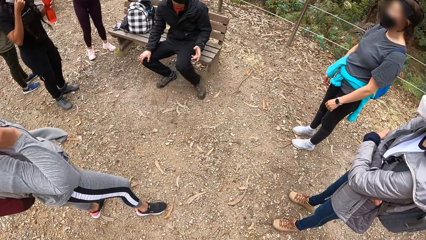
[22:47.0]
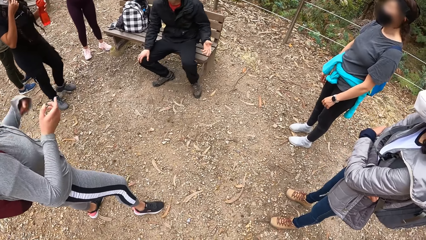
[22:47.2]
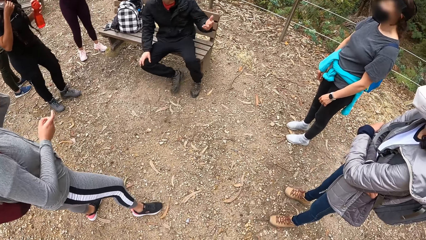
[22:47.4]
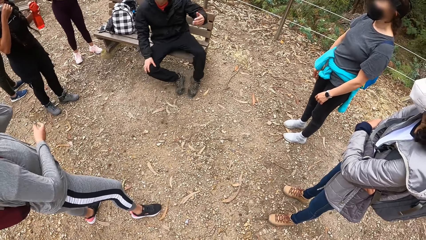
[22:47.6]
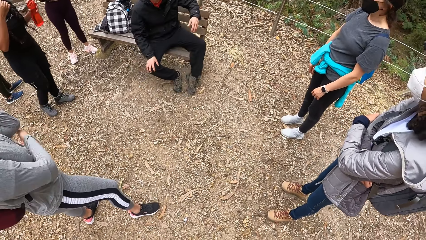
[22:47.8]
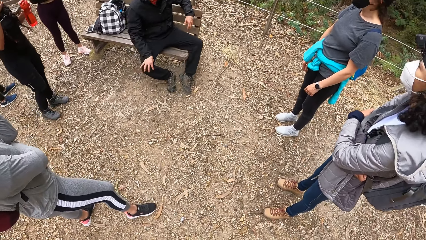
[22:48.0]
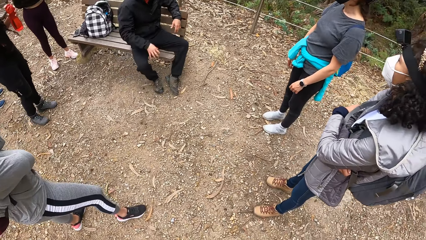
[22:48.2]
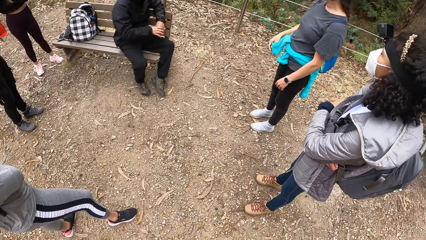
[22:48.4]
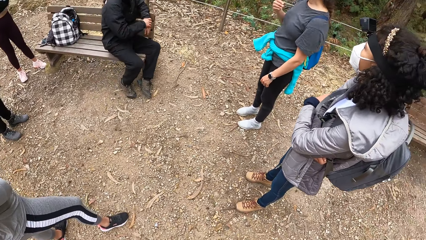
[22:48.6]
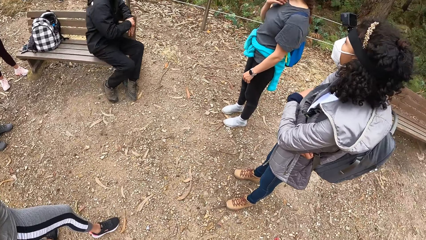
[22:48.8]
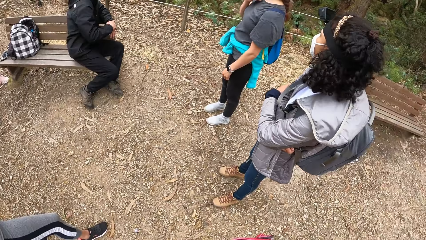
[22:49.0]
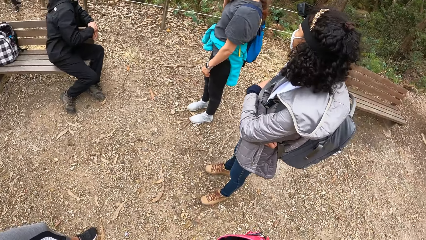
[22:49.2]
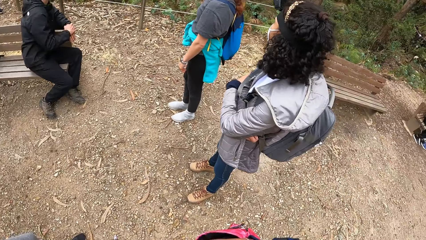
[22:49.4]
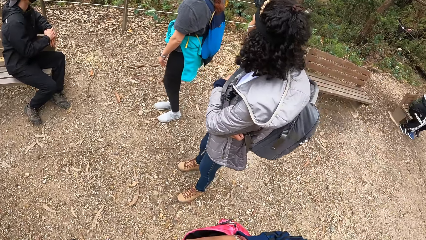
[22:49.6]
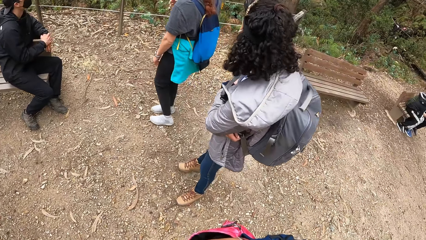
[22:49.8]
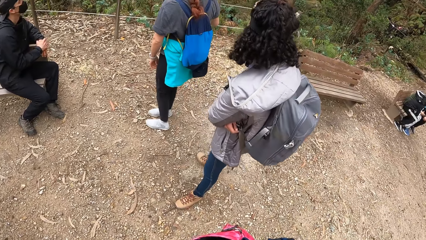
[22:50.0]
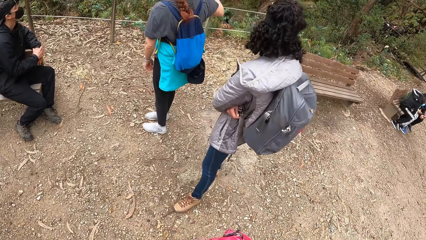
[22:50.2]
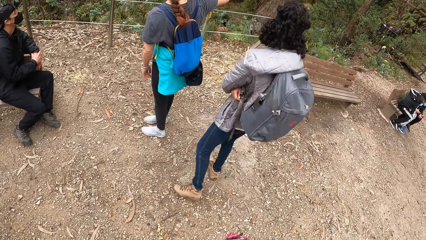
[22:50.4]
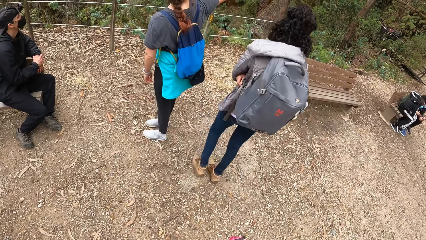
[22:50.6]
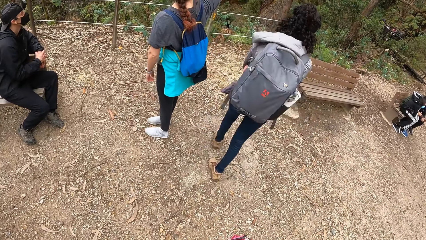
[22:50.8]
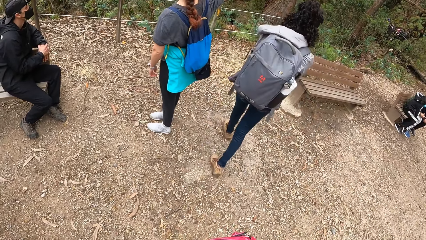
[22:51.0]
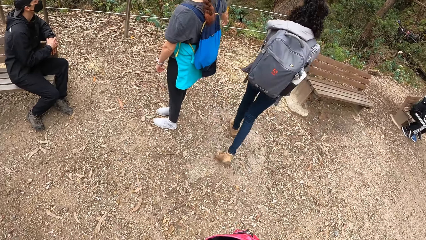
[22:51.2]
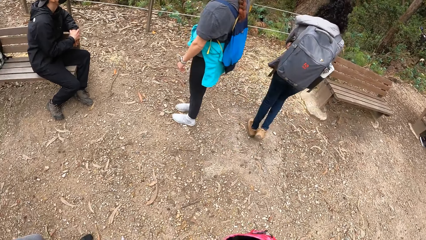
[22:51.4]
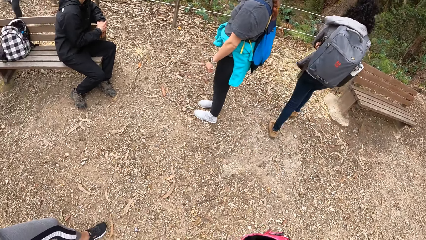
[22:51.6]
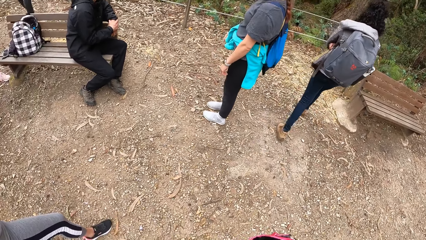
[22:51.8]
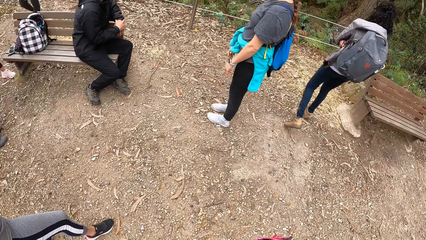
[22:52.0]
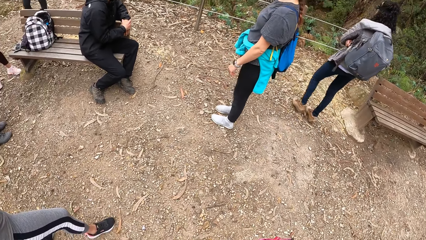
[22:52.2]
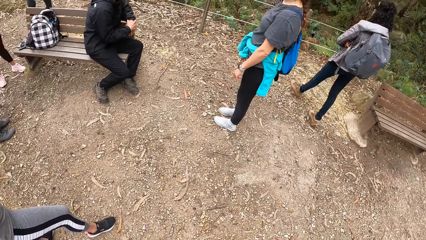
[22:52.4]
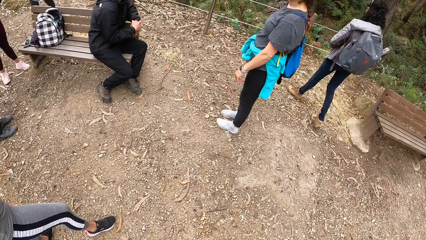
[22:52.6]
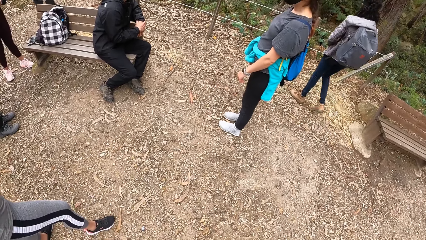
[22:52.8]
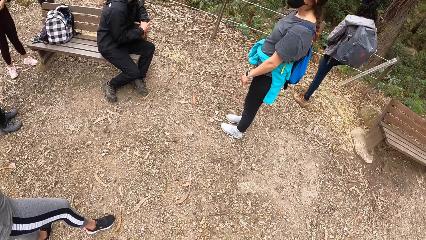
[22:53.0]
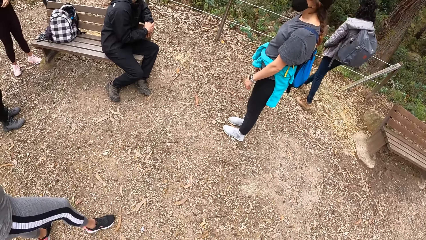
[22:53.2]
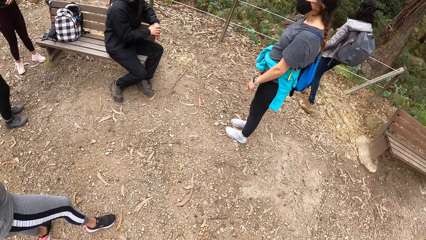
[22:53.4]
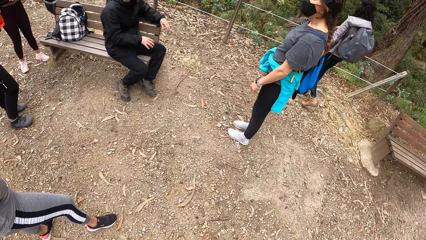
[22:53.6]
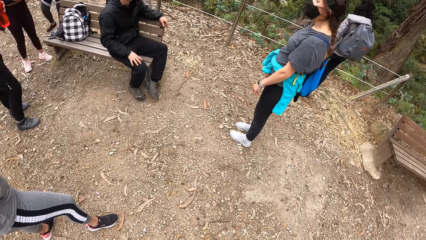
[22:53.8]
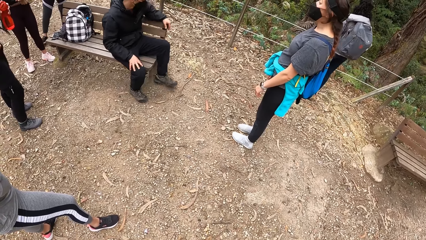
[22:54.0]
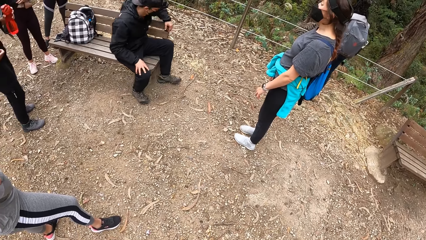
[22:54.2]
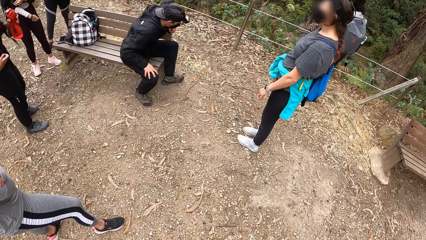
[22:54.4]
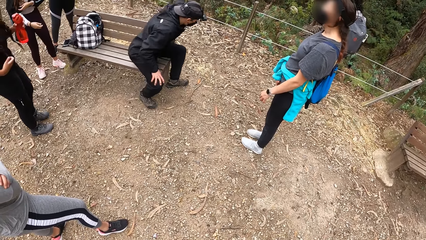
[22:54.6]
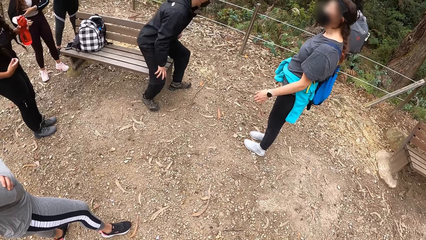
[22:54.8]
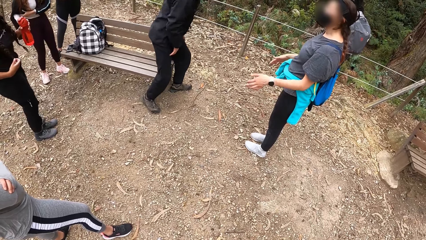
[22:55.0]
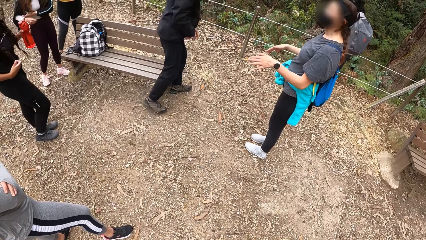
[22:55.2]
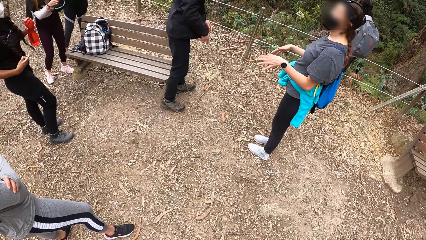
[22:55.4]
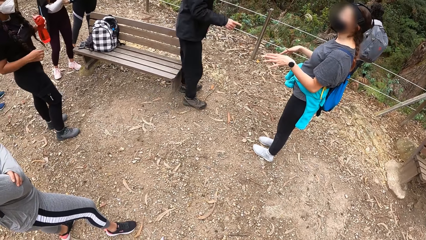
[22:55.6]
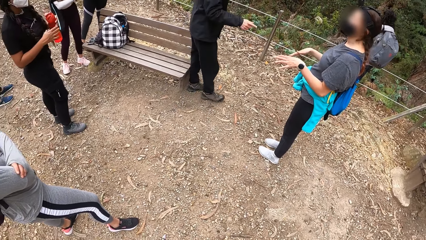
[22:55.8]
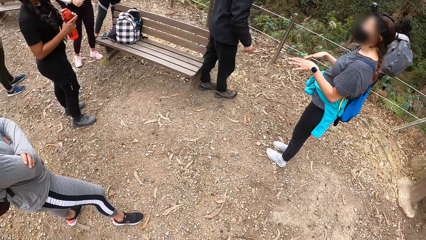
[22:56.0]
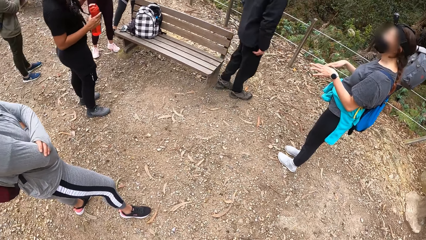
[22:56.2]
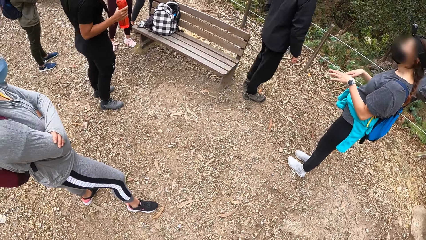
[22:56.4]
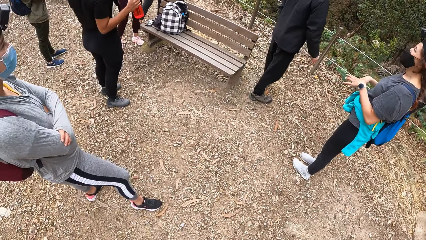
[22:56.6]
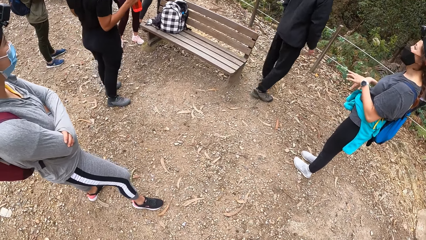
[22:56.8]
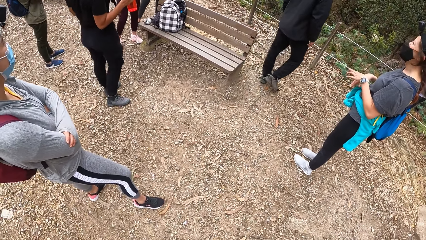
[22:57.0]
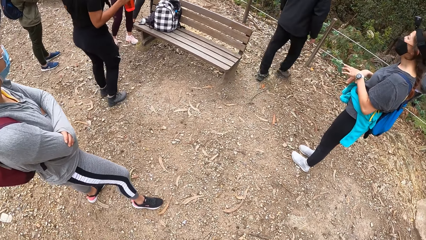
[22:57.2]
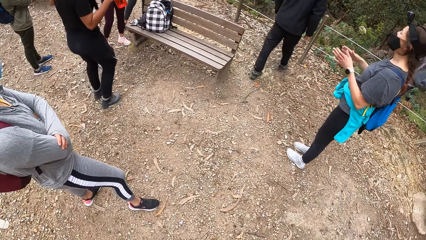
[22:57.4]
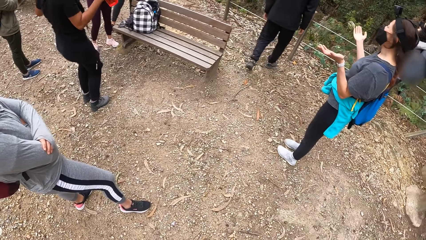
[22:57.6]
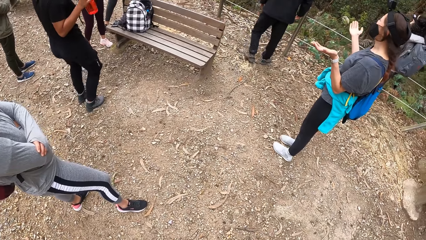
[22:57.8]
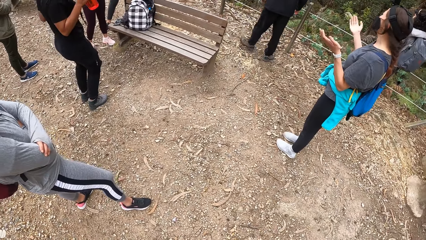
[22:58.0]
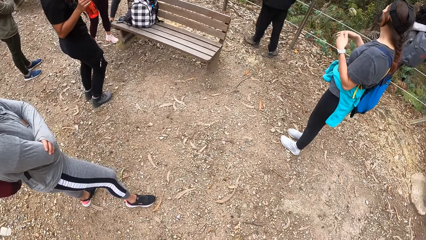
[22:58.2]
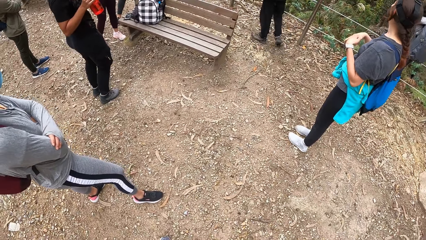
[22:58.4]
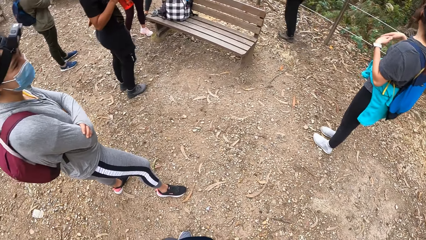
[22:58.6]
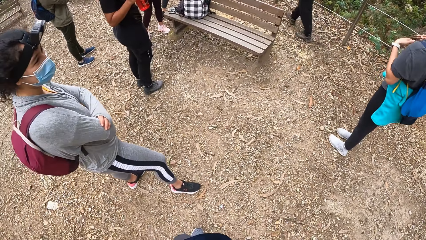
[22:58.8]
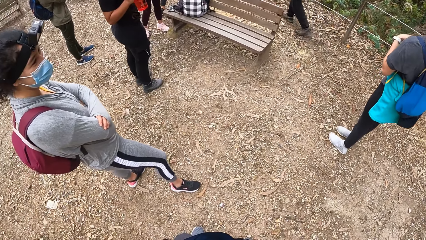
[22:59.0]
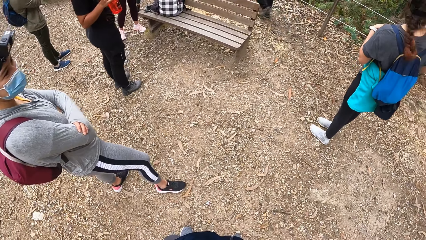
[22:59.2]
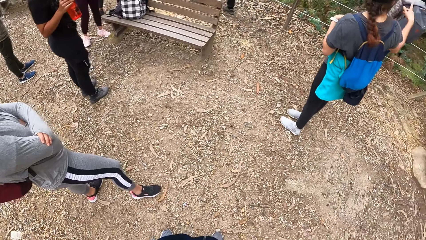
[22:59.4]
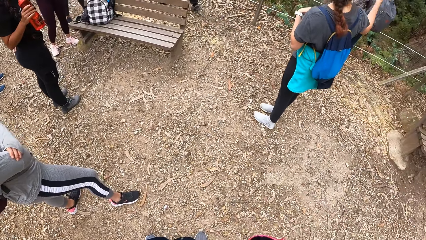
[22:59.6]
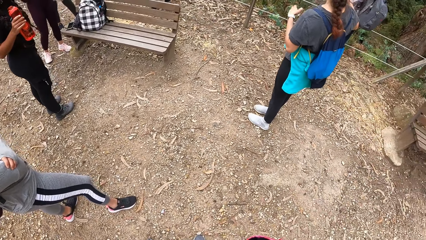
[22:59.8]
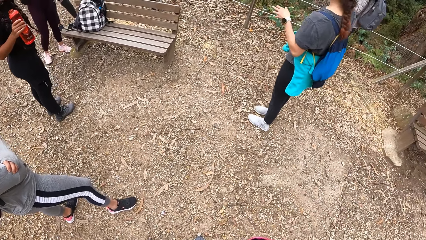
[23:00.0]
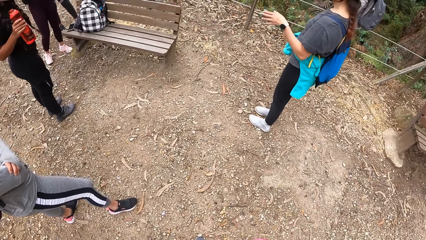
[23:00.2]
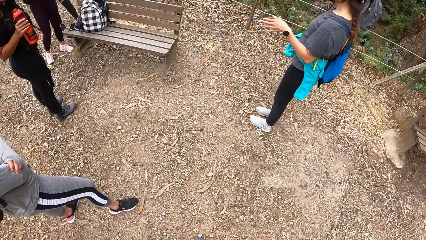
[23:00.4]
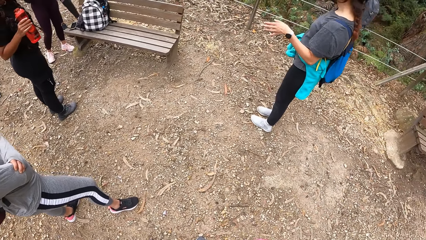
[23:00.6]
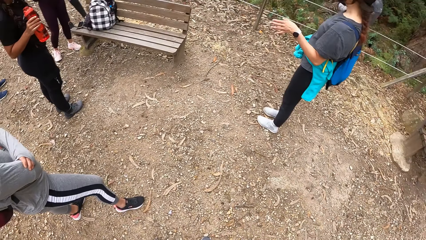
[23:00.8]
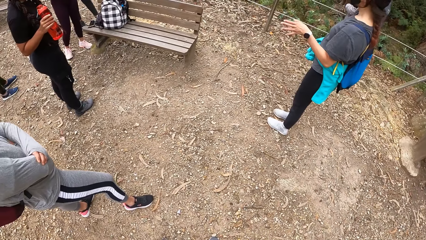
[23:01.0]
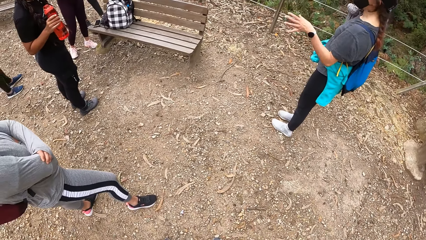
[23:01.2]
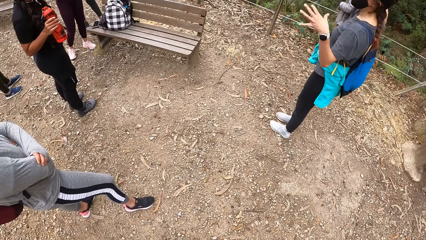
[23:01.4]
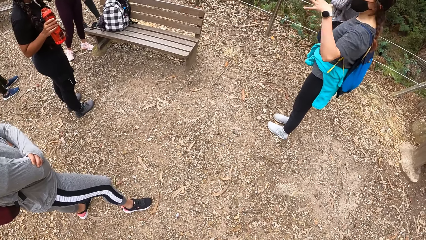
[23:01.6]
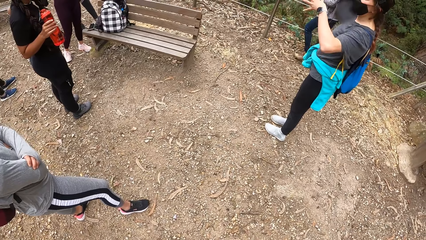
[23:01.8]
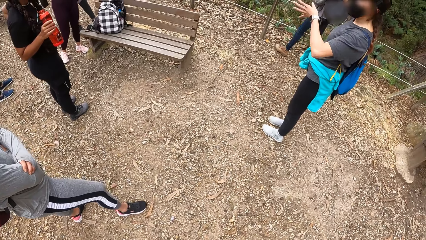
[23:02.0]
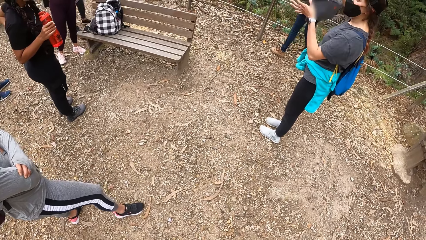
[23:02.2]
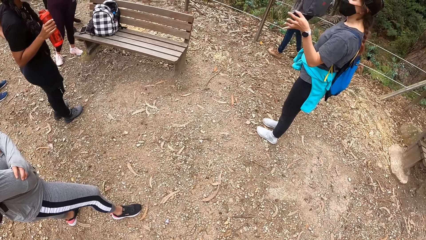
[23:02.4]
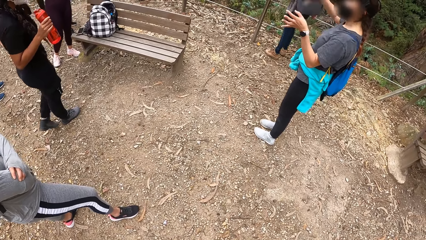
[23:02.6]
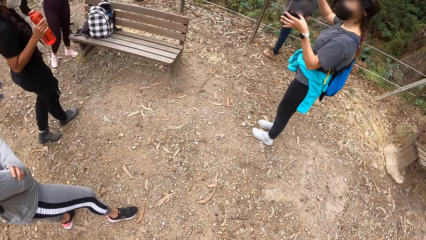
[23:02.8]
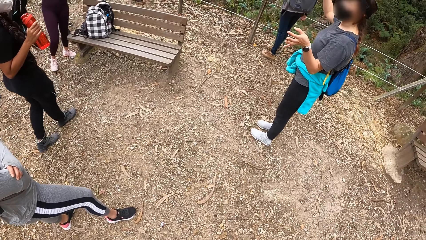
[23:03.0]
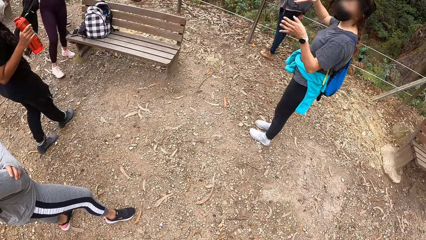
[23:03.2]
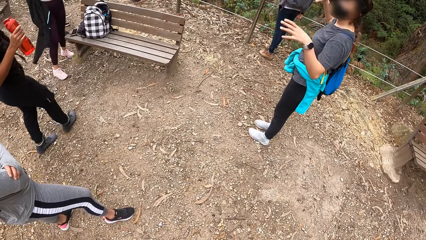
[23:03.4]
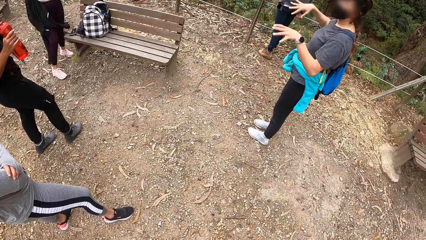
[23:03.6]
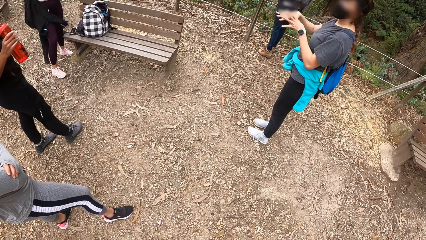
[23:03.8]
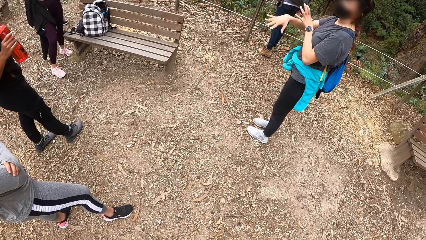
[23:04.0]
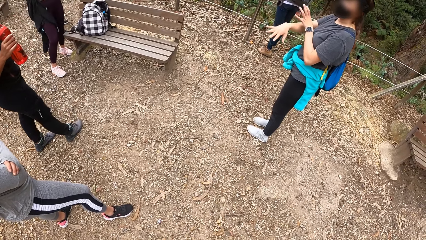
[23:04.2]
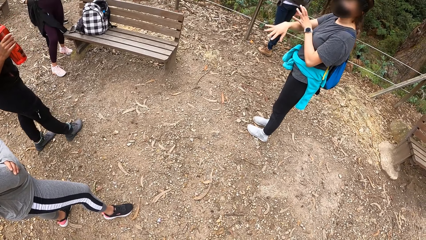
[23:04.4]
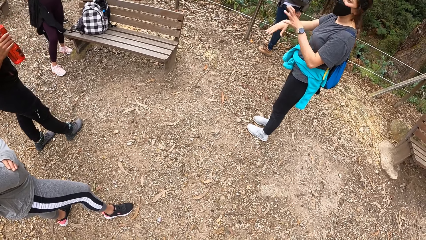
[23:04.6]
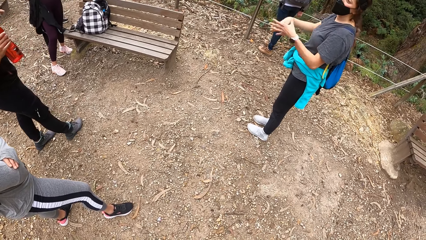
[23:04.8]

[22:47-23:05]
The camera wearer looks around. A lady walks towards the fence.
